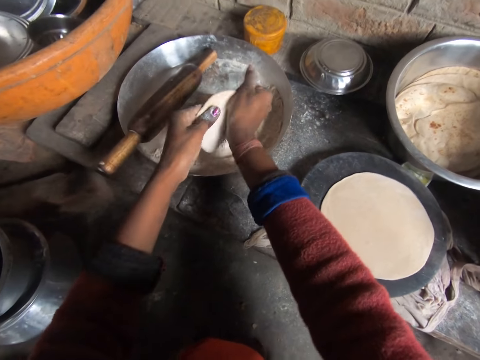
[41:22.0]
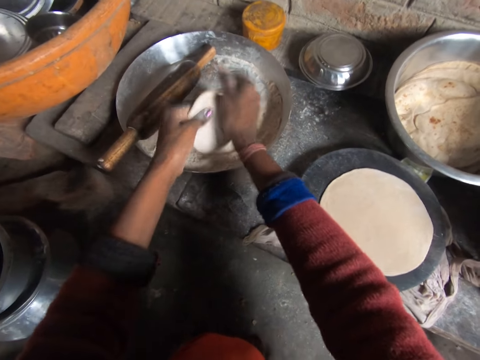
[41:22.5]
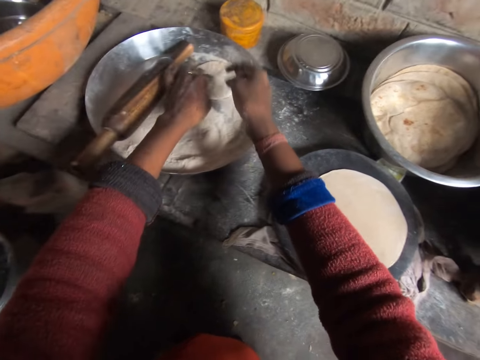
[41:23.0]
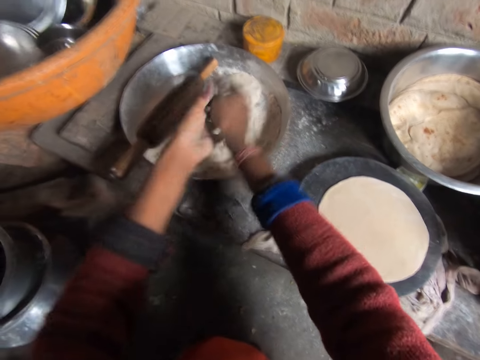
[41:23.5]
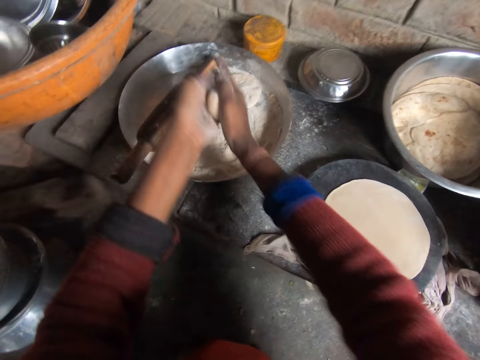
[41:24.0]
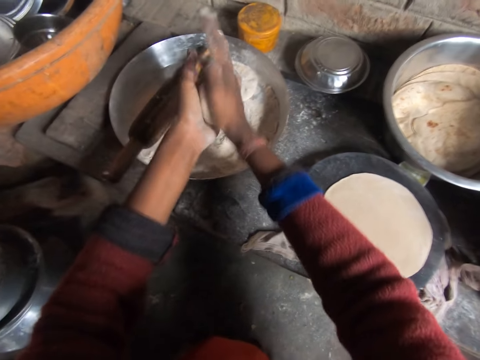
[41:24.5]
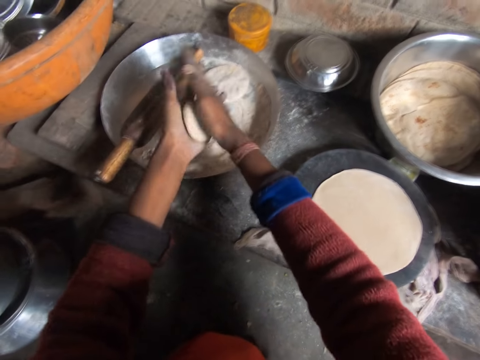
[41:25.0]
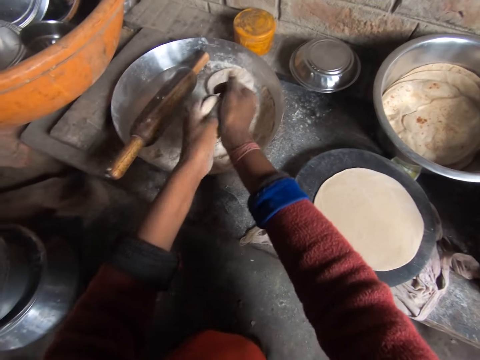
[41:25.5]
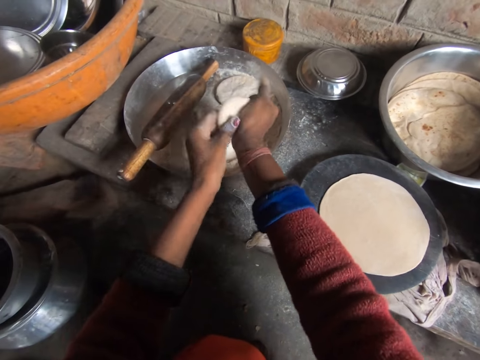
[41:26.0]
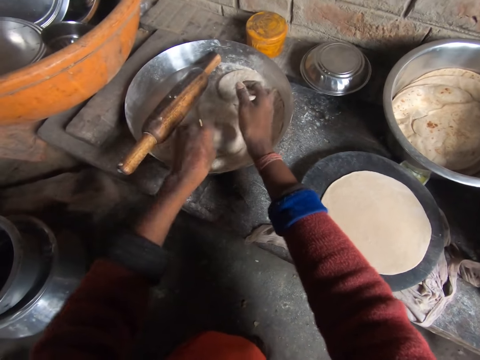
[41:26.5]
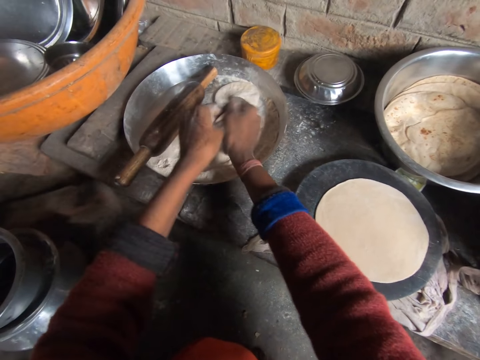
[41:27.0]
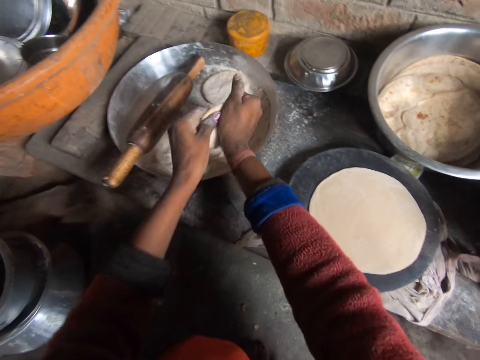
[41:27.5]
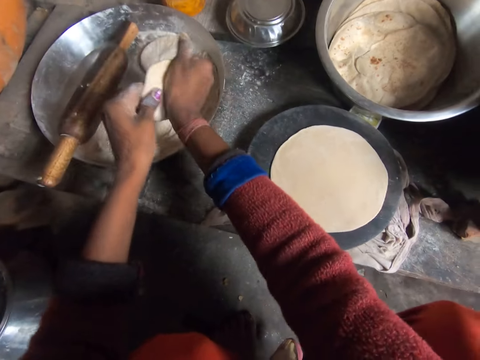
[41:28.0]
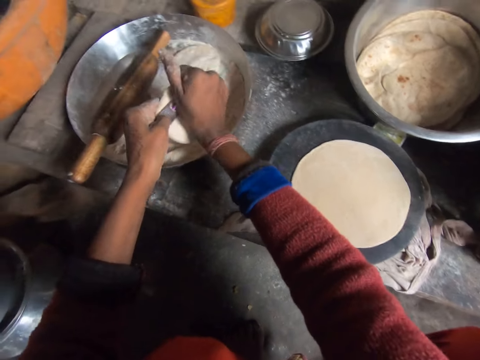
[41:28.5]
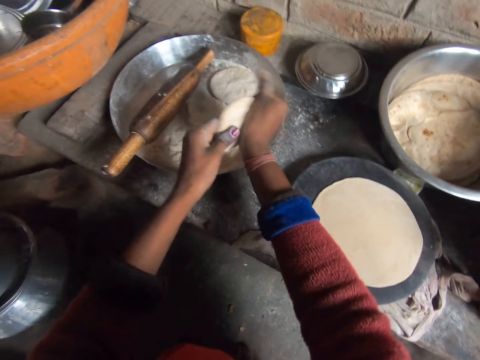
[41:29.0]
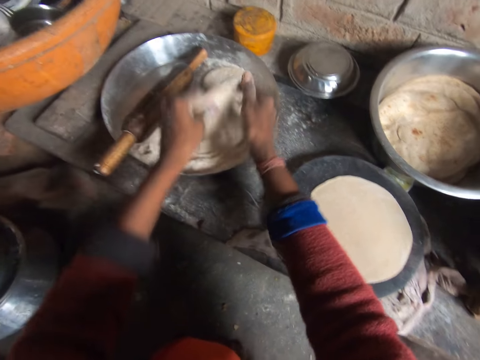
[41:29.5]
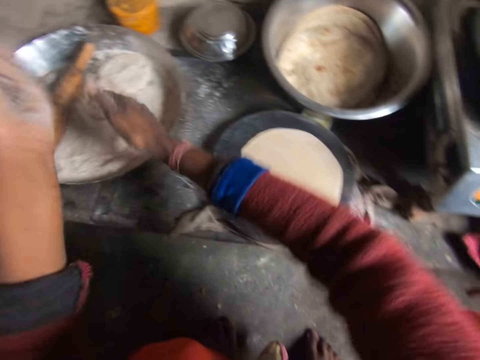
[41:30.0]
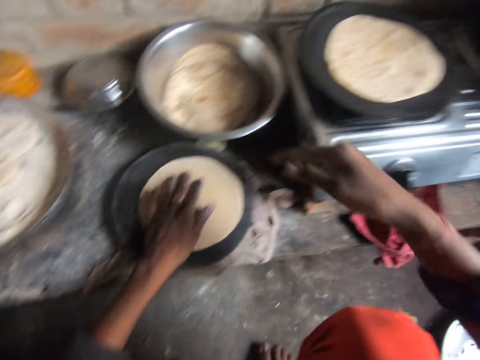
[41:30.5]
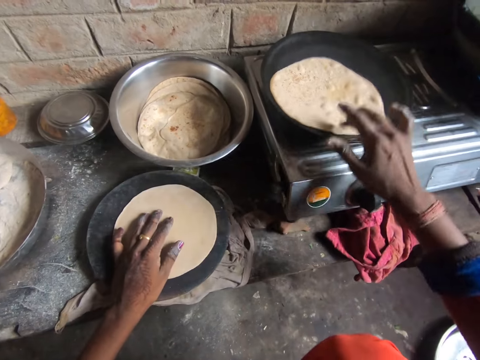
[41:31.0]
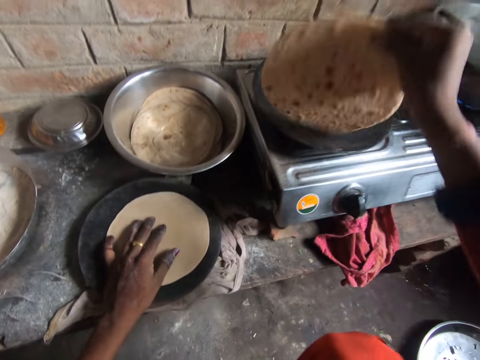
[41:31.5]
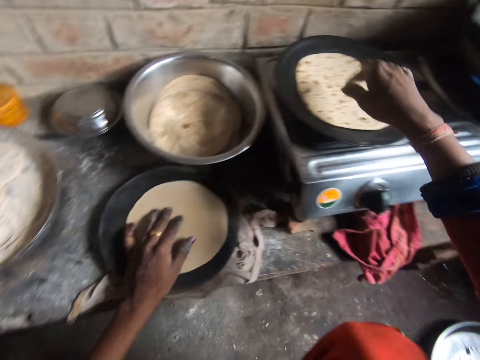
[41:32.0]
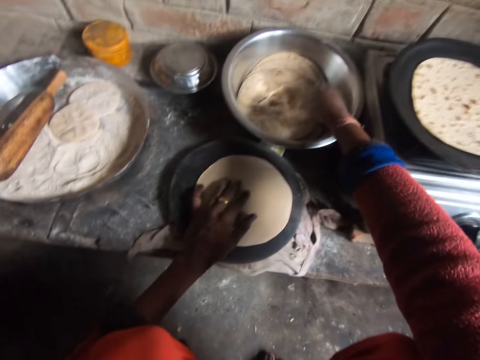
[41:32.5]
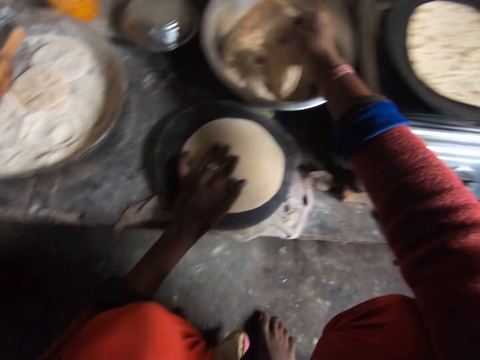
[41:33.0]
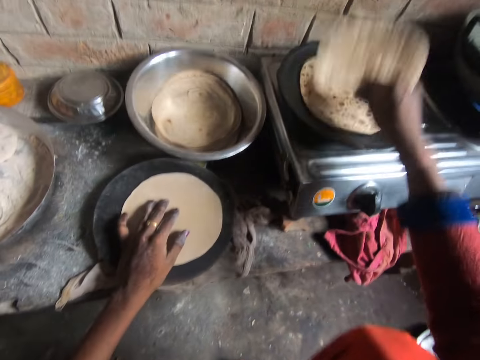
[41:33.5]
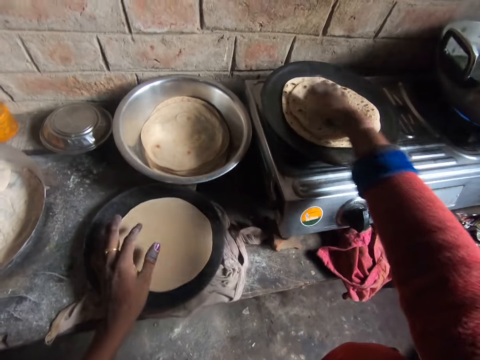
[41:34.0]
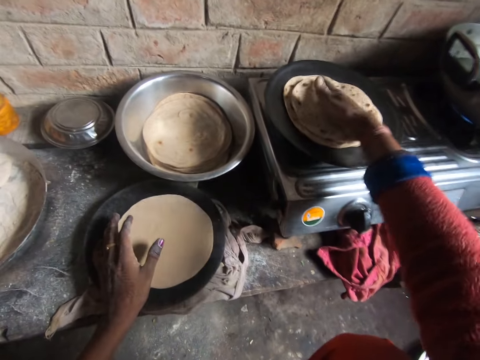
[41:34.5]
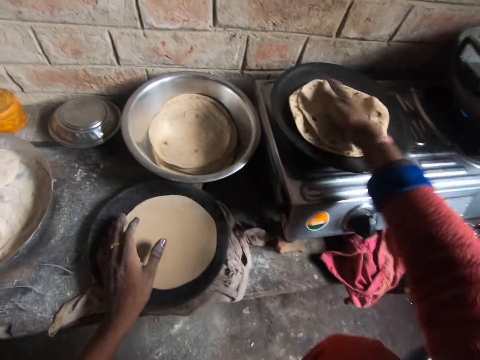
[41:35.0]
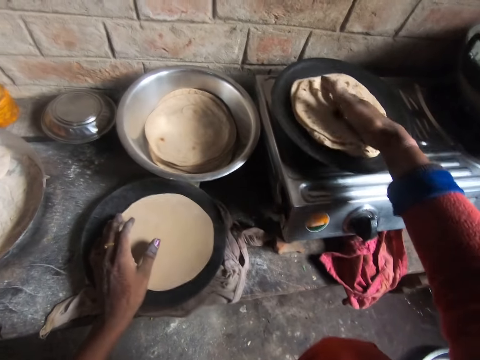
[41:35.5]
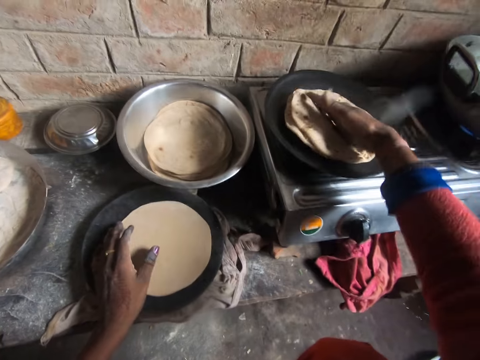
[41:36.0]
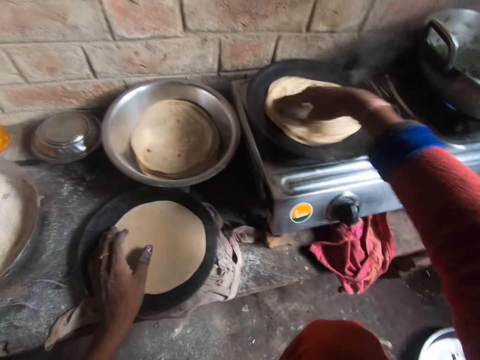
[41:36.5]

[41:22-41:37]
The camera wearer drops the pancake crust in the bowl. She picks up the pancake crust from the bowl. She adds flour to the pancake crust in her hand. She flattens the pancake crust with her hands. She adds flour to the pancake crust in her hand. She flattens the pancake crust with her hands. She drops the pancake crust in the bowl. She turns the pancake crust or flatbread on the frying pan or flat pan. She picks up the pancake from the bowl. She drops the pancake on the frying pan. She turns the pancakes on the frying pan. She rolls the flatbread on the flat pan.

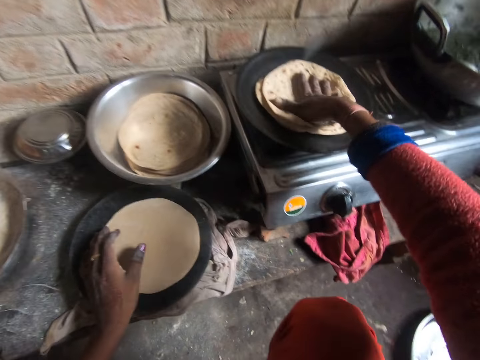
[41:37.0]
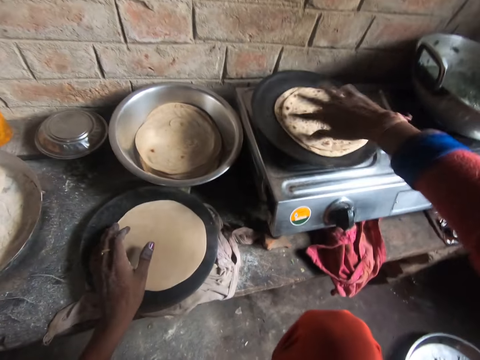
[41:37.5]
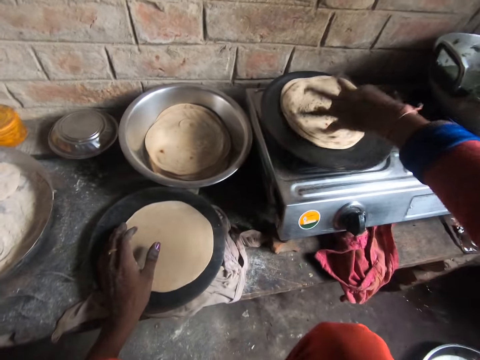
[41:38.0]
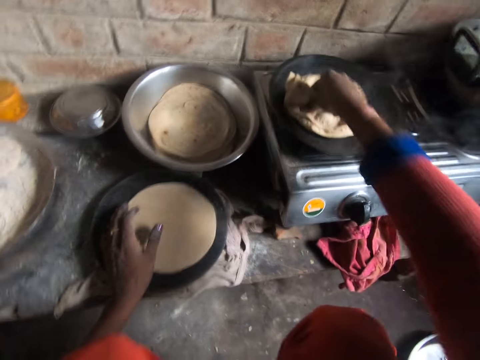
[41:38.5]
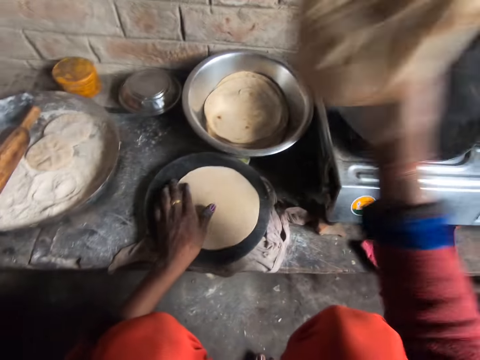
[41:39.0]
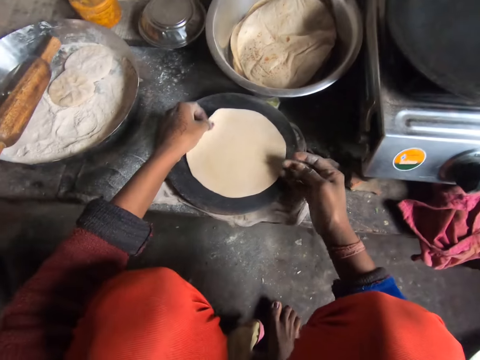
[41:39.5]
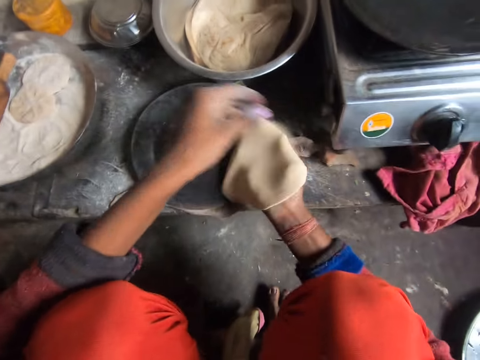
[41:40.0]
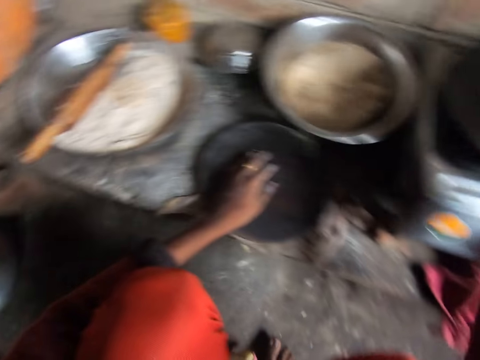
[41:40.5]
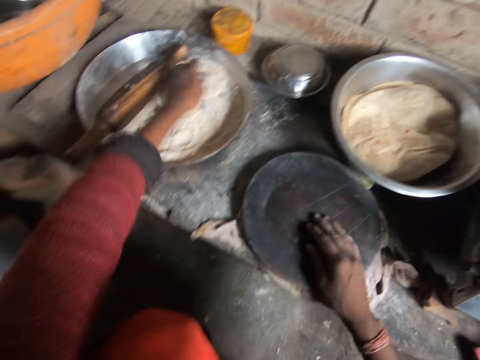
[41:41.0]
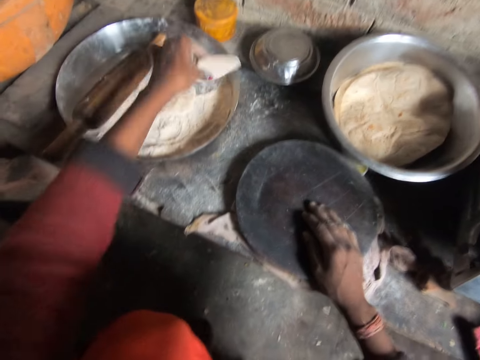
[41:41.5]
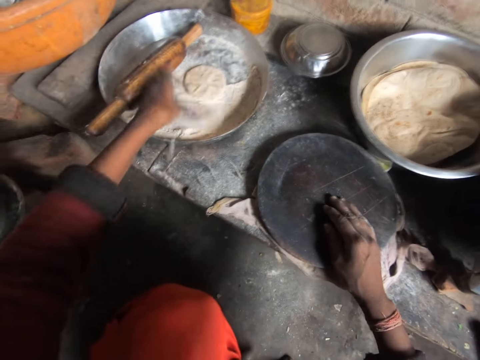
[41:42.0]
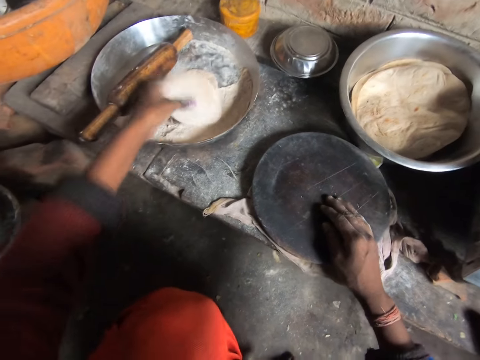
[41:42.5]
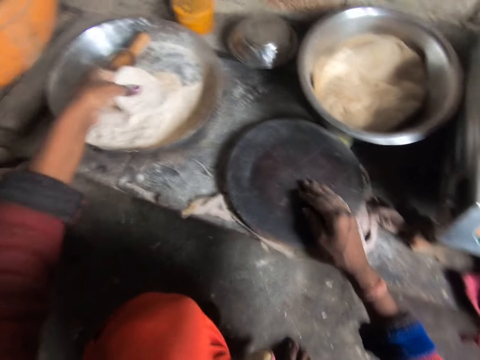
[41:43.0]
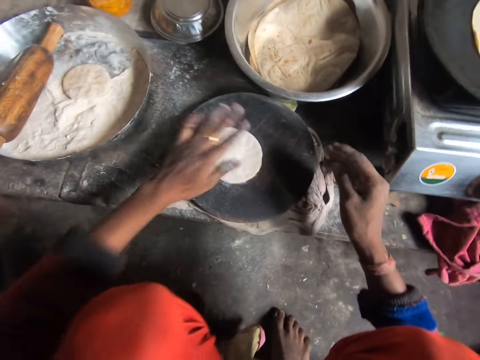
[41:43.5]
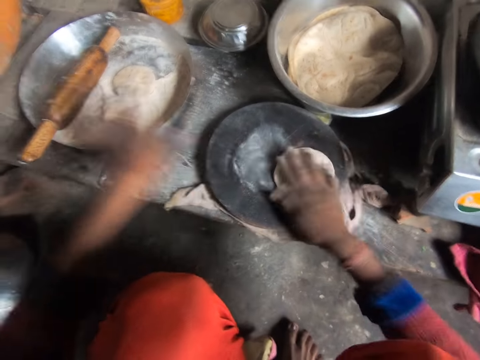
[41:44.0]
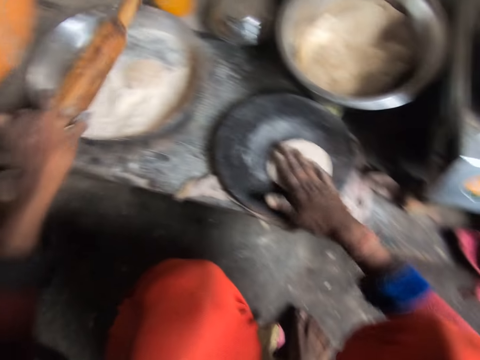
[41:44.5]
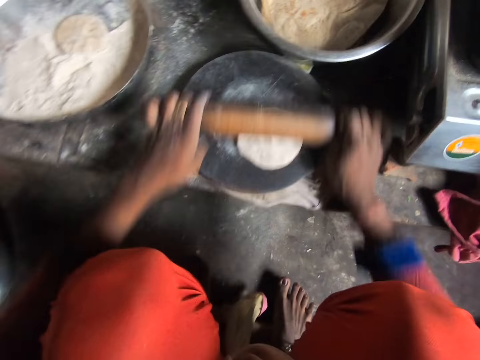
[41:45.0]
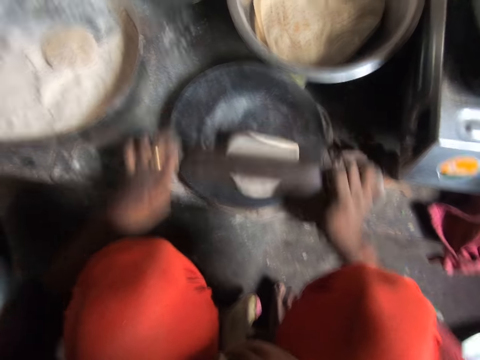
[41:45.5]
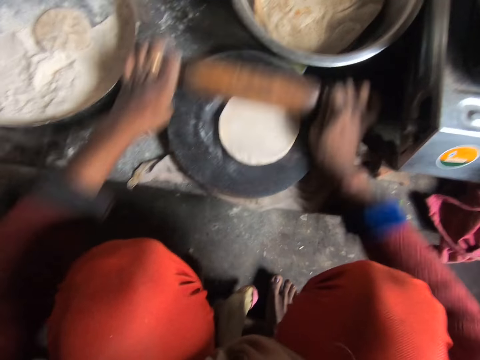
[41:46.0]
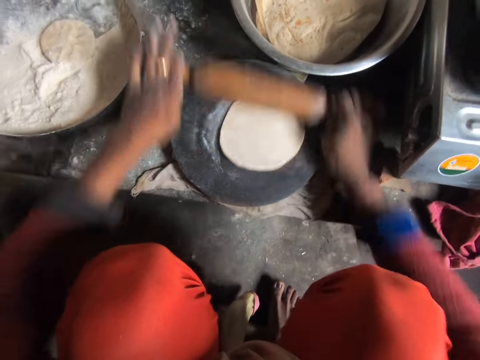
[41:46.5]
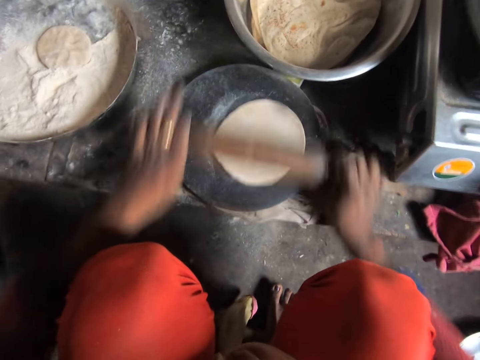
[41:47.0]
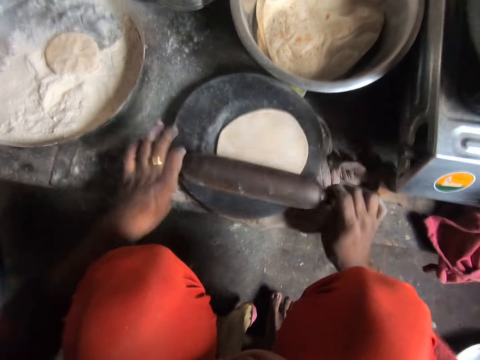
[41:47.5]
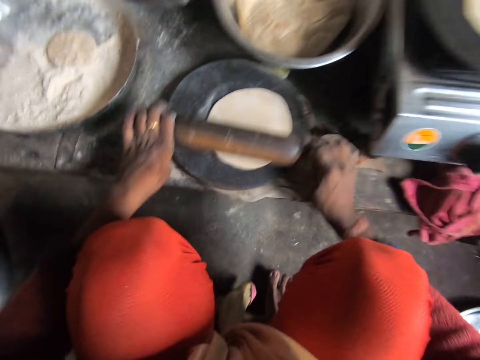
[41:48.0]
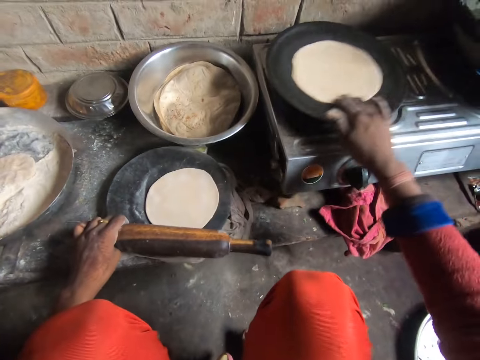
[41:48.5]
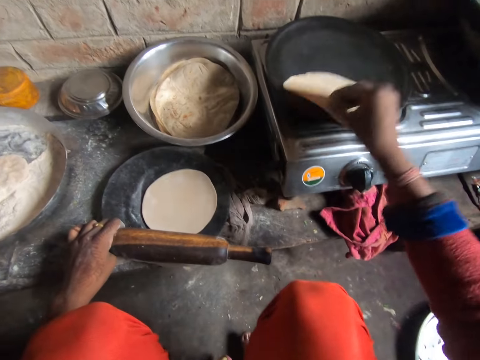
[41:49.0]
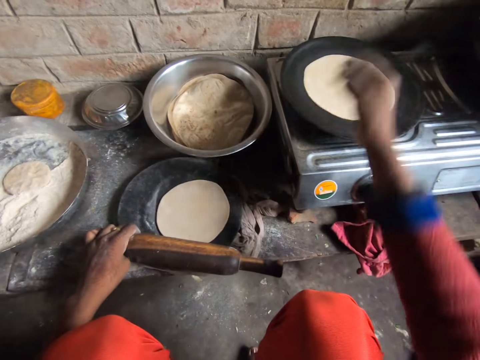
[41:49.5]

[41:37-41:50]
The camera wearer picks up the pancakes from the frying pan. She drops the pancakes in the bowl. She picks up the pancake crust from the wooden board. She drops the pancake crust on the frying pan. She picks up the pancake crust from the bowl. She adds flour to the pancake crust in her hand. She drops the pancake crust on the wooden board. She turns the pancake crust on the wooden board. She picks up the rolling pin from the bowl. She rolls out the pancake crust on the wooden board with the rolling pin. She turns the pancake on the frying pan.
